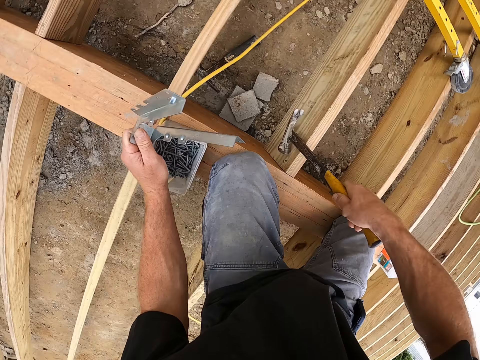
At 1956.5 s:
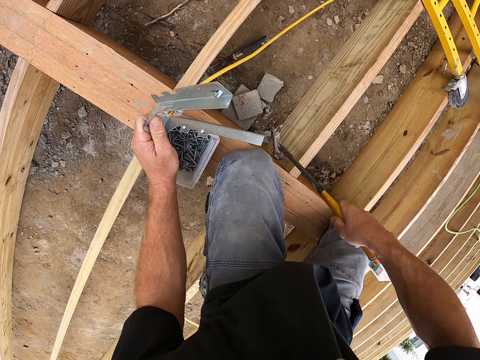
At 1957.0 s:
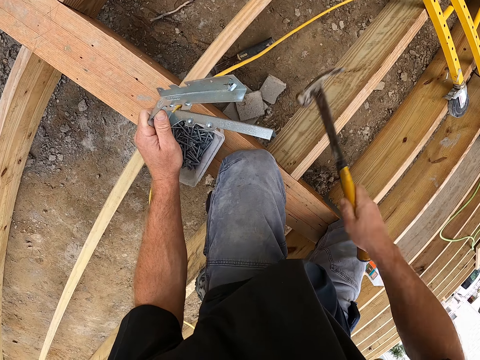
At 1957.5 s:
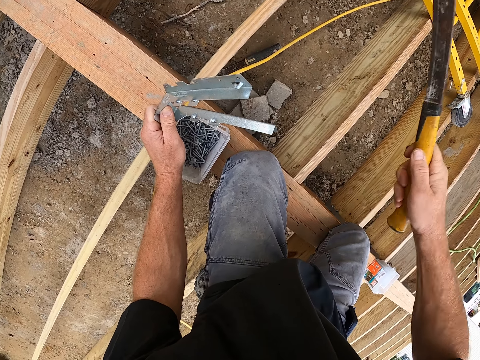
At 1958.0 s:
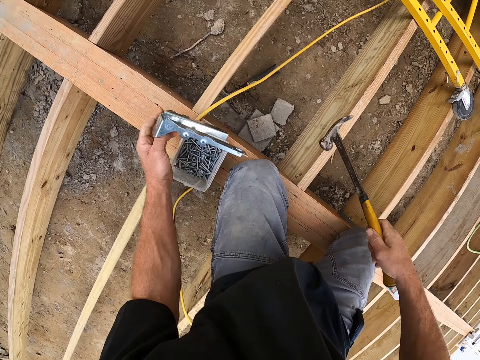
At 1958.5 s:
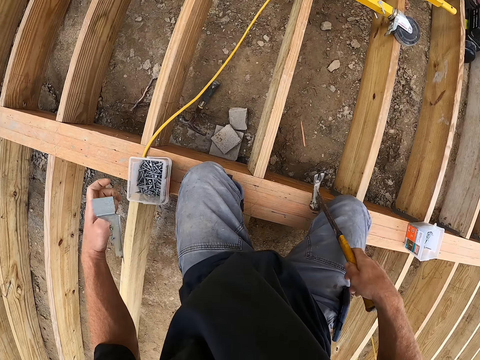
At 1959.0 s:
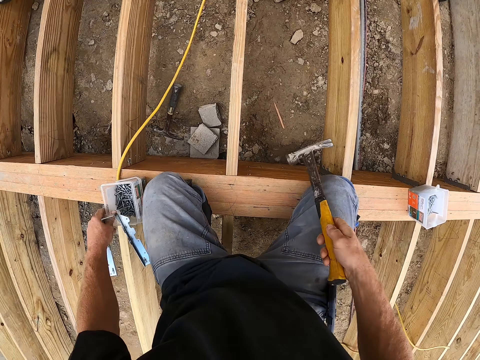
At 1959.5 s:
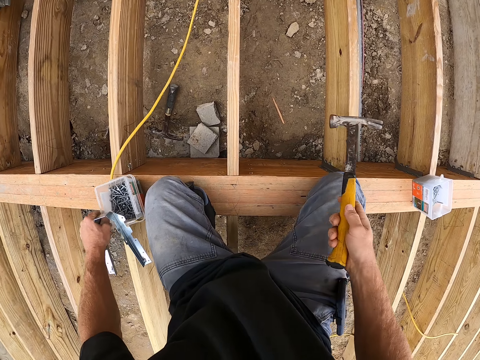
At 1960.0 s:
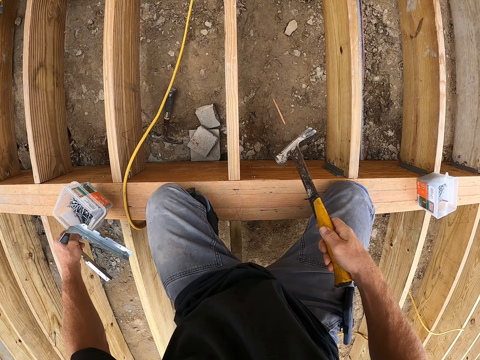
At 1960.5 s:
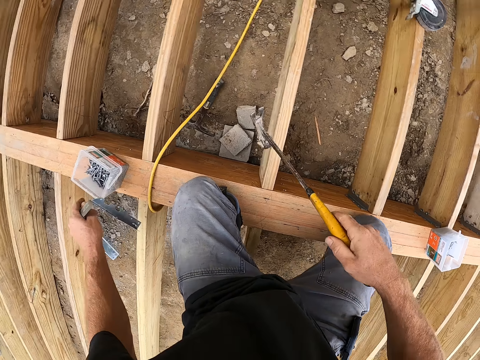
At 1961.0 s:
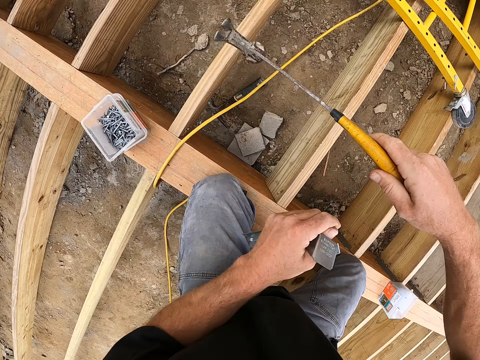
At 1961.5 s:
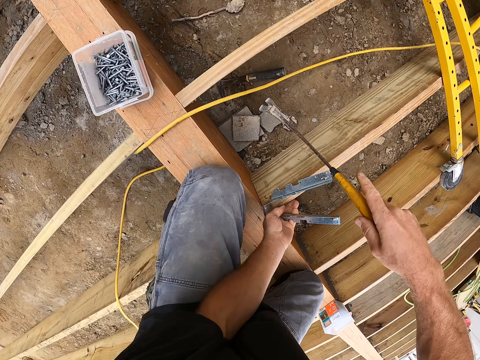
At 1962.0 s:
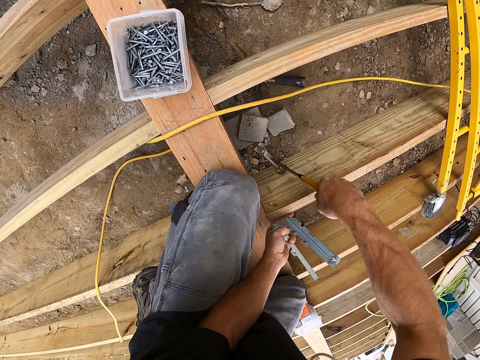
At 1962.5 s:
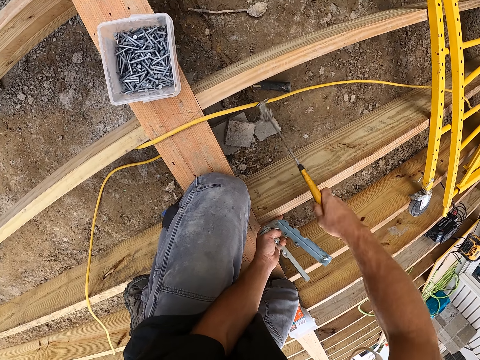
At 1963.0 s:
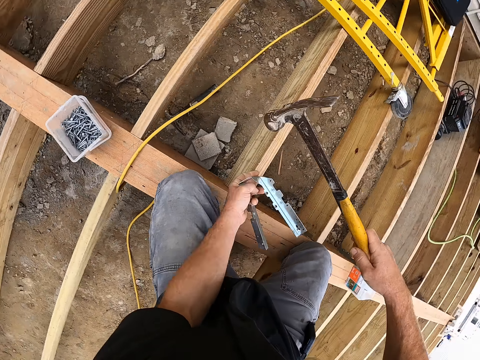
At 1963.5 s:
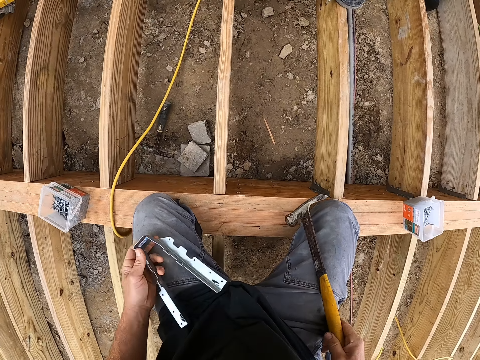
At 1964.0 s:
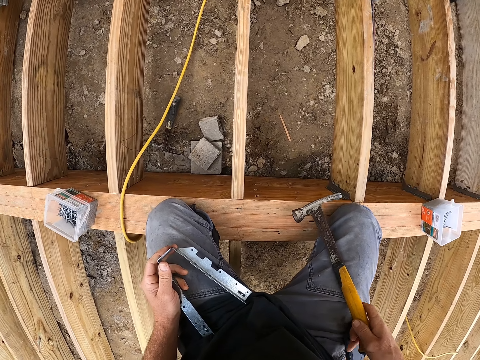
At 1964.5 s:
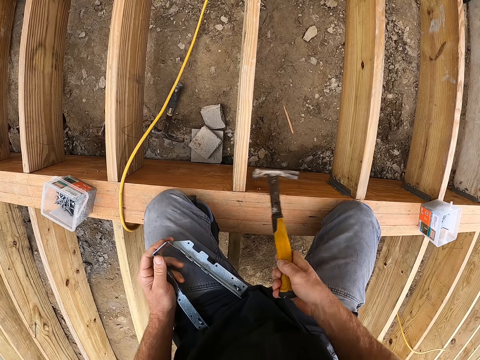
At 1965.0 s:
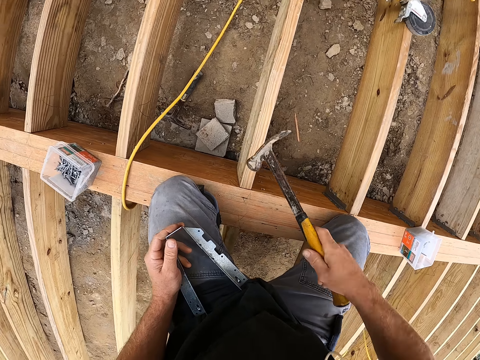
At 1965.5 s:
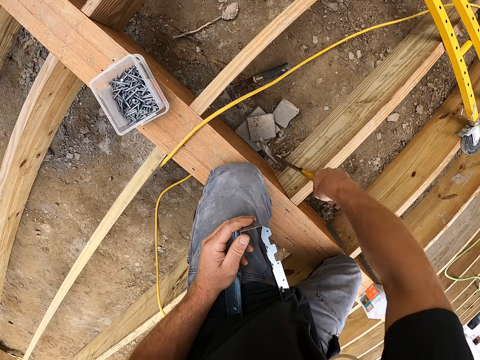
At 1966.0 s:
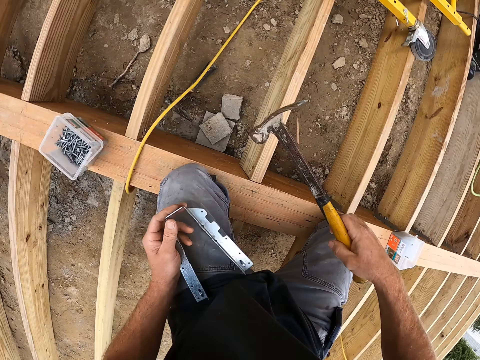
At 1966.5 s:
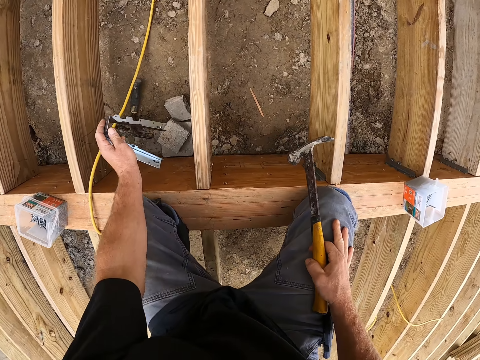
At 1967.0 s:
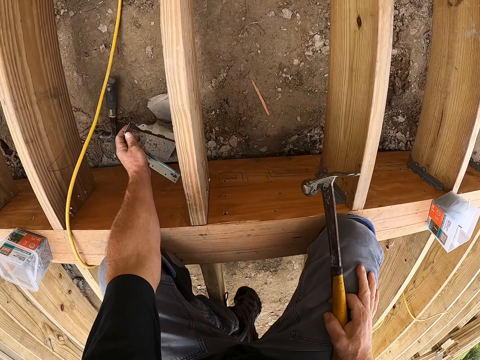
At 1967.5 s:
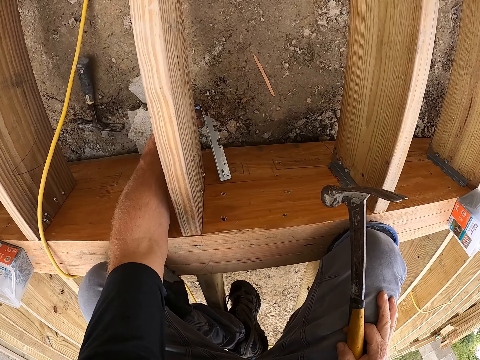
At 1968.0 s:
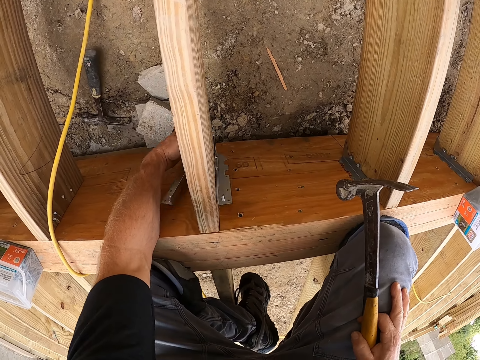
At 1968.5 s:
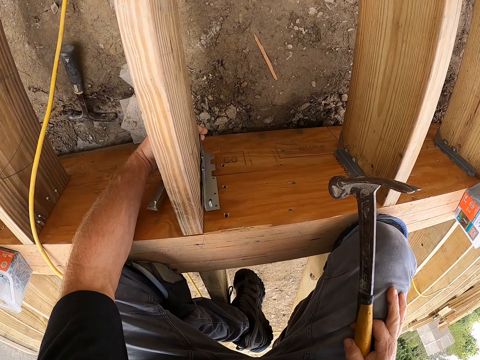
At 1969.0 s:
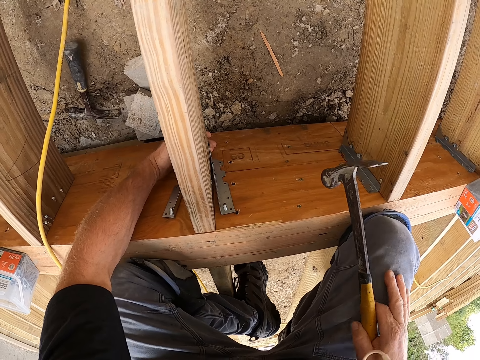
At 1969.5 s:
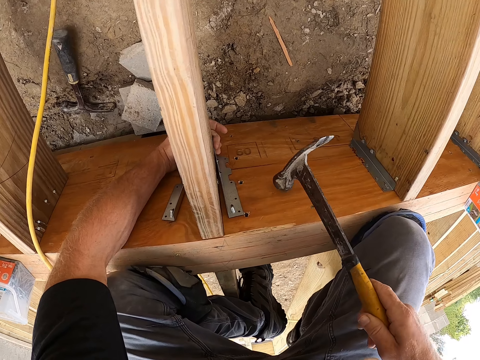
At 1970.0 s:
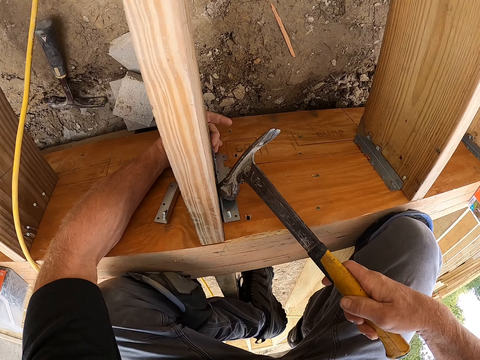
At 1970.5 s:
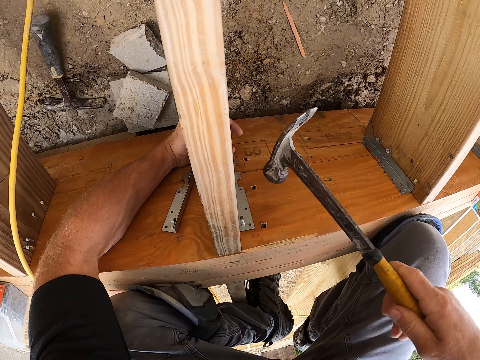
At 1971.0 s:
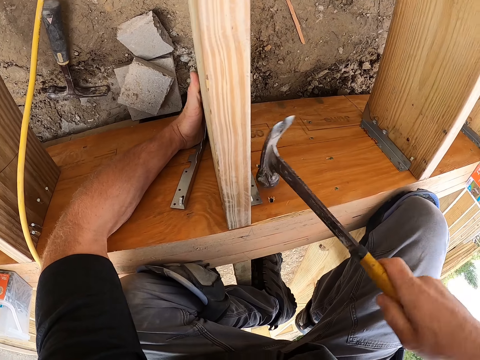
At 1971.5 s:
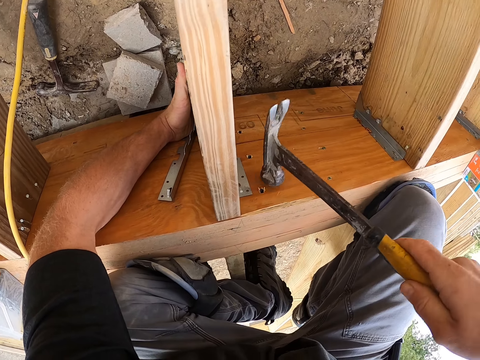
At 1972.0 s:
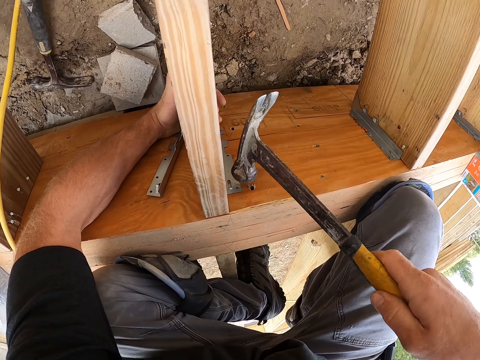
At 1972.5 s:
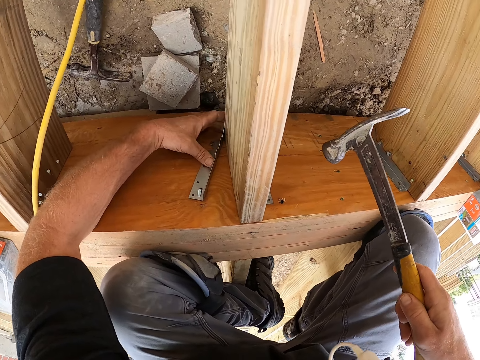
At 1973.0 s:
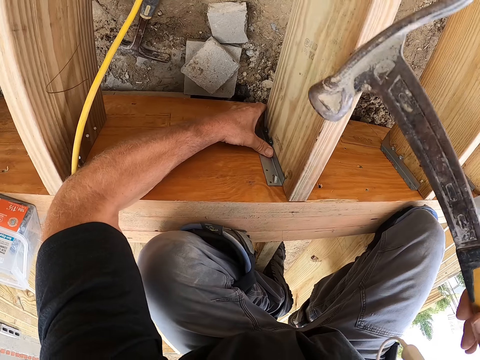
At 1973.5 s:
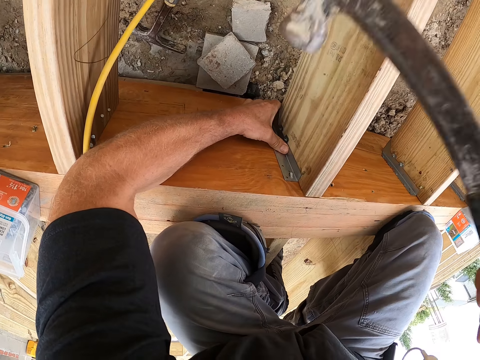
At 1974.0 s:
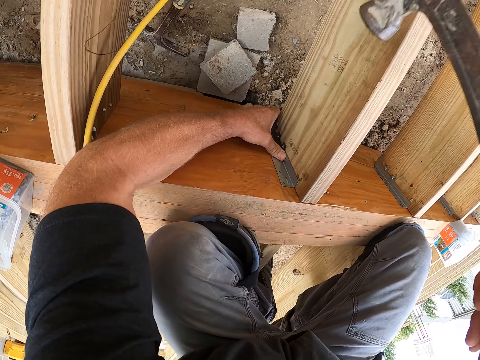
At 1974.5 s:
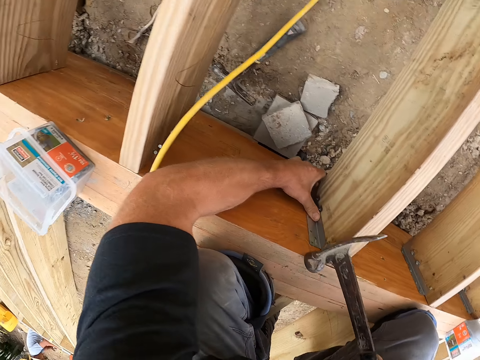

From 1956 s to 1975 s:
The camera wearer moves the nails tin. They put the joist hanger on the wood. They hit the joist hanger by hammer.

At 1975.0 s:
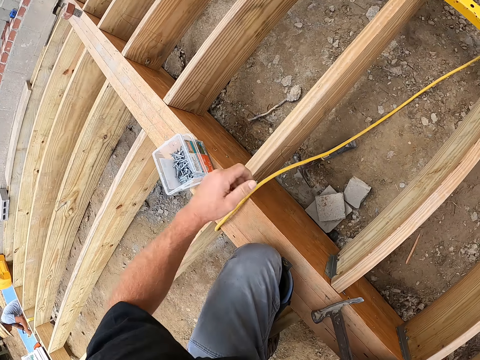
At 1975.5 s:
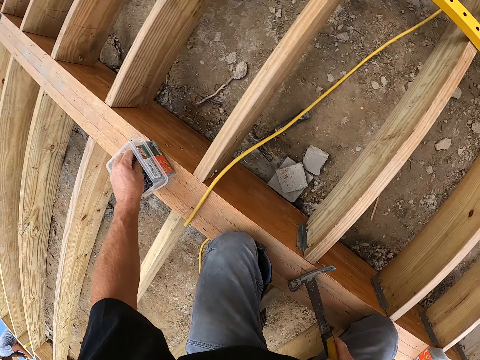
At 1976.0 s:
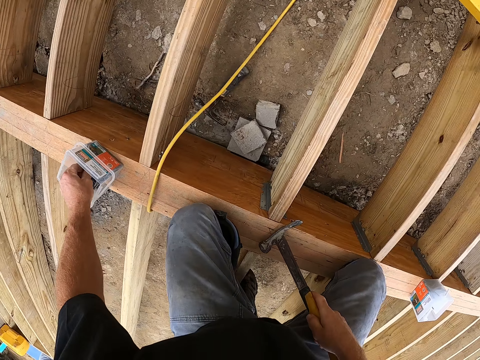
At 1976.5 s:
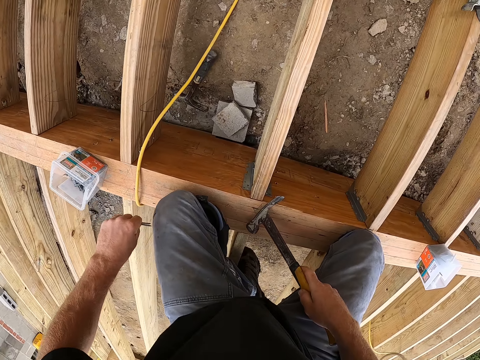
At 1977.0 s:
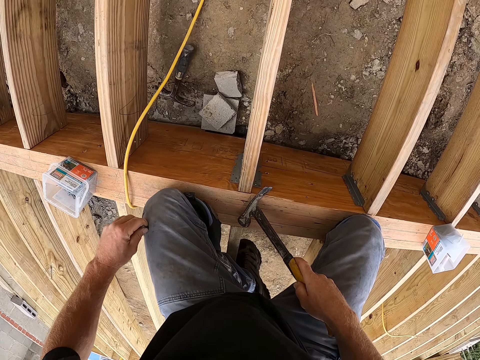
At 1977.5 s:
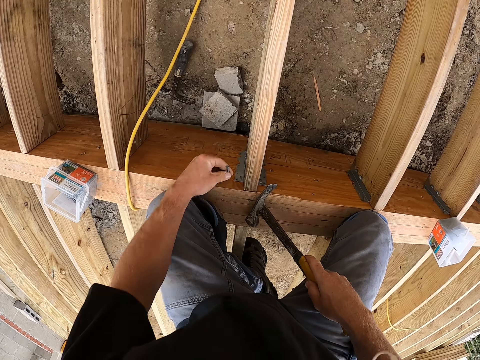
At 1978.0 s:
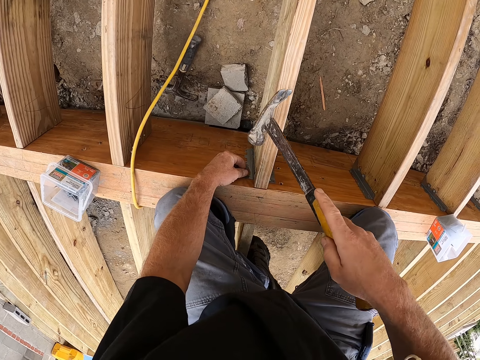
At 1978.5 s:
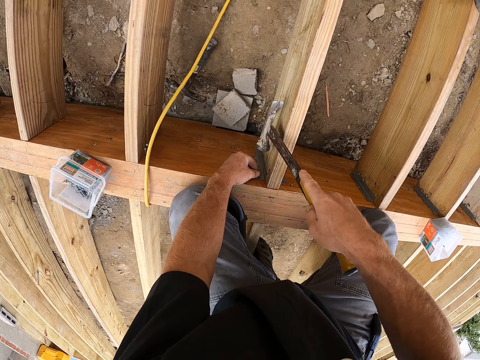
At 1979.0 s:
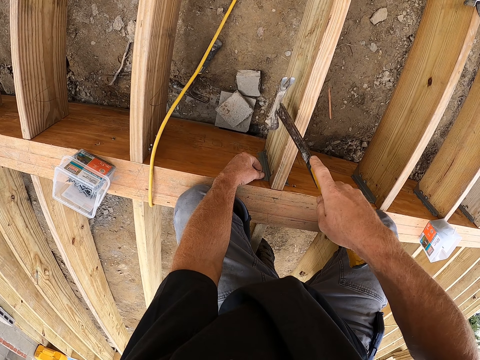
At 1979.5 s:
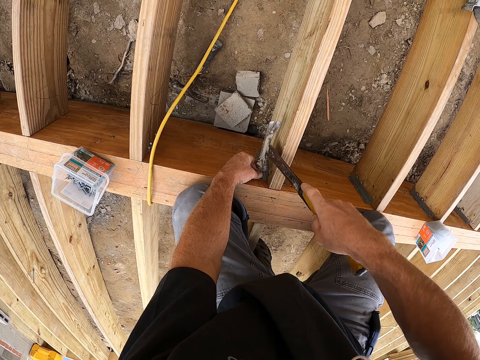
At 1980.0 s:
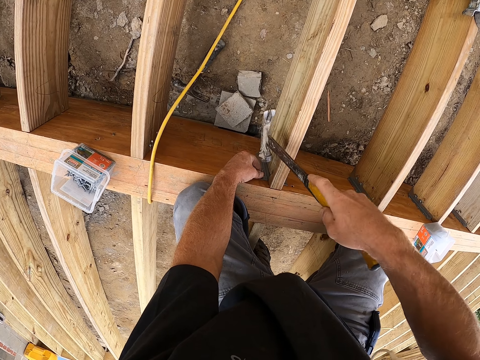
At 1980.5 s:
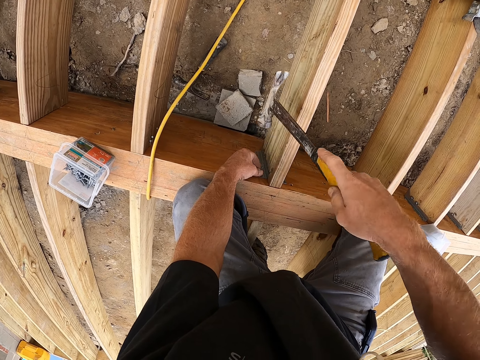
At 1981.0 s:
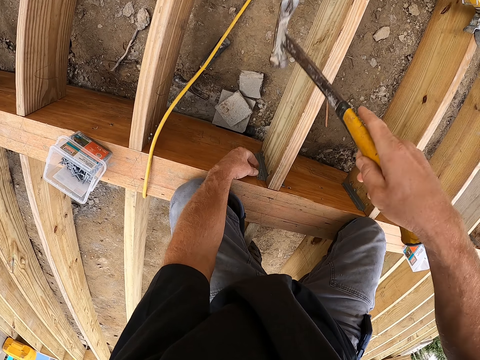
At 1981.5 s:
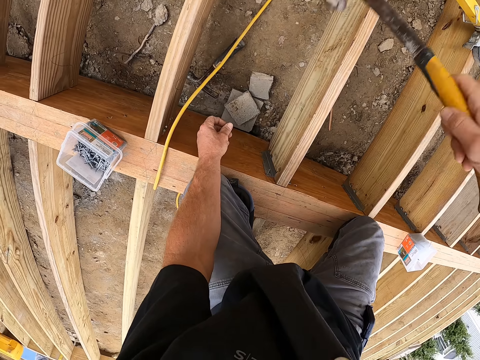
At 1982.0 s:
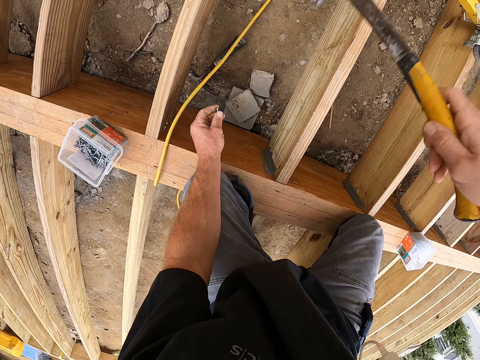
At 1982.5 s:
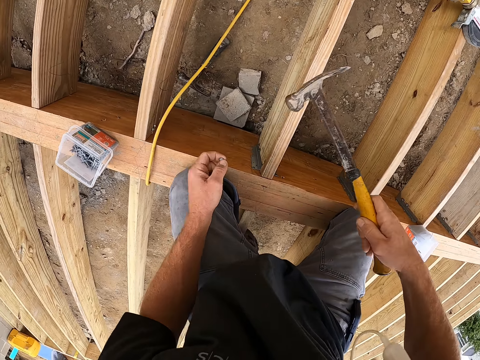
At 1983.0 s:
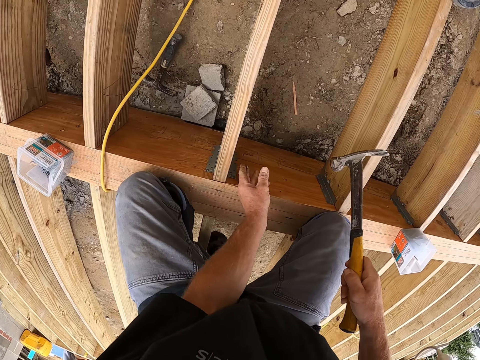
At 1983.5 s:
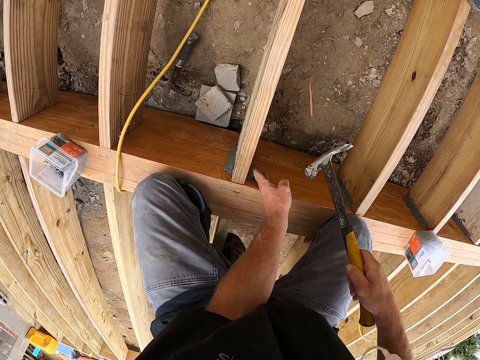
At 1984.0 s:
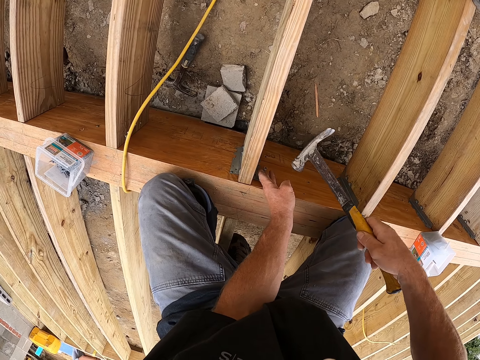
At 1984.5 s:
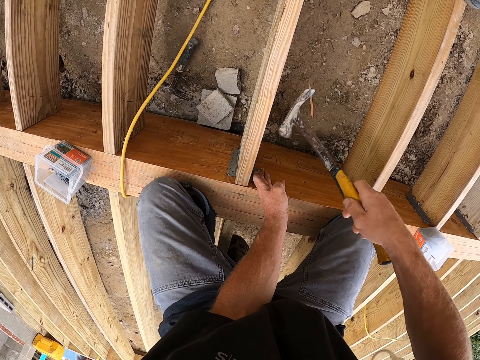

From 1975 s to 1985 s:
The camera wearer picks a nail in a container. They drive the nails into the joist hanger by hammer.
